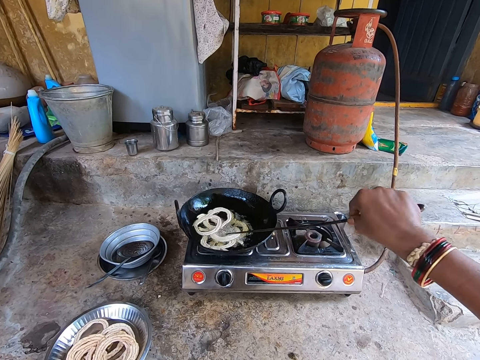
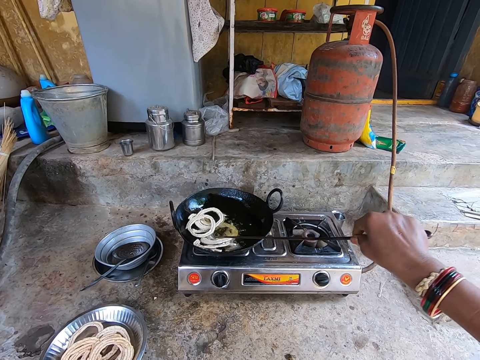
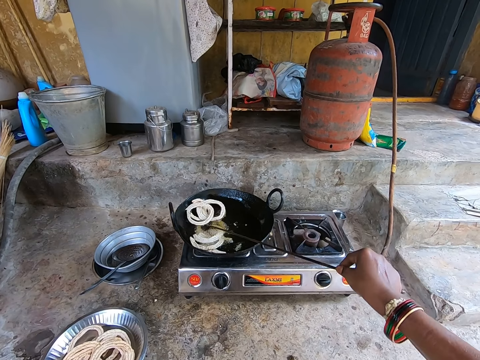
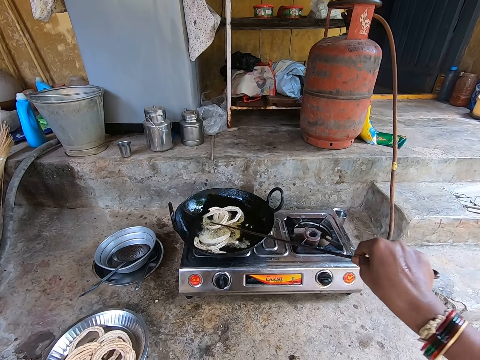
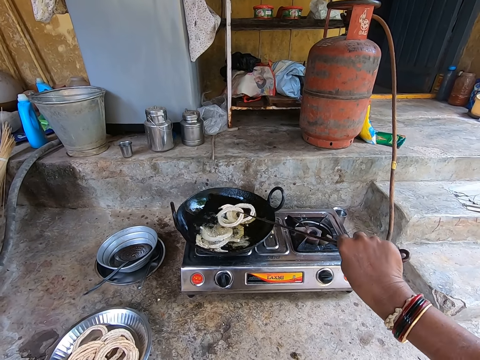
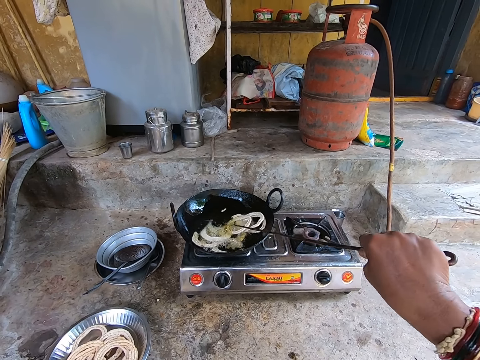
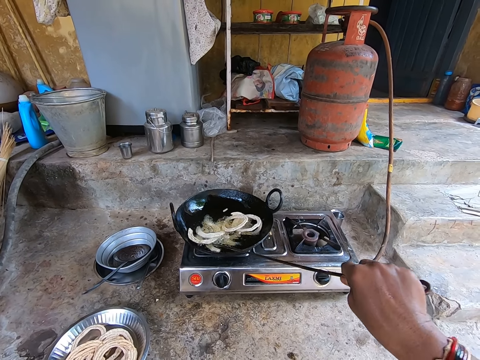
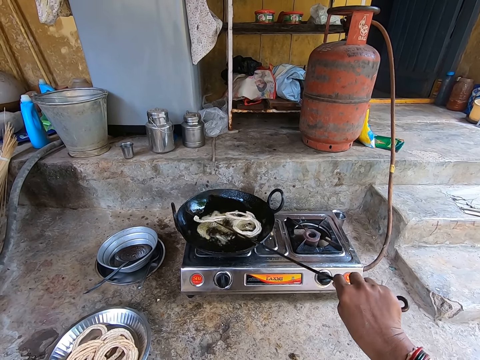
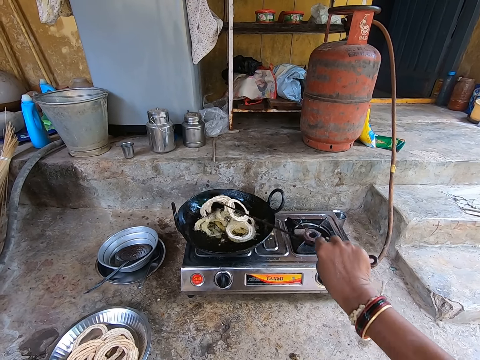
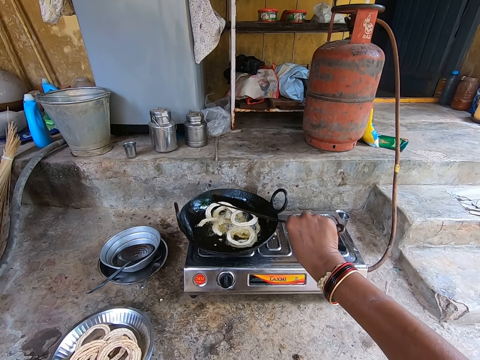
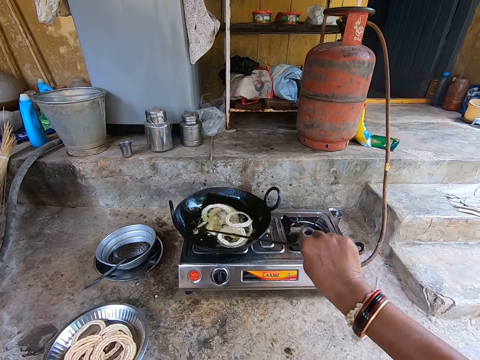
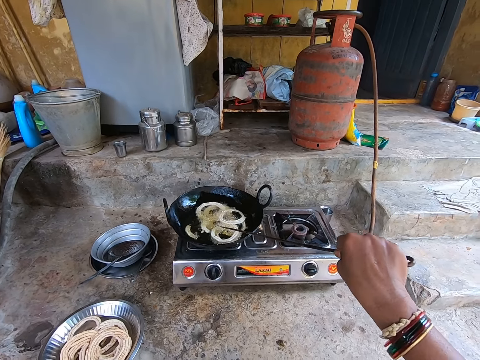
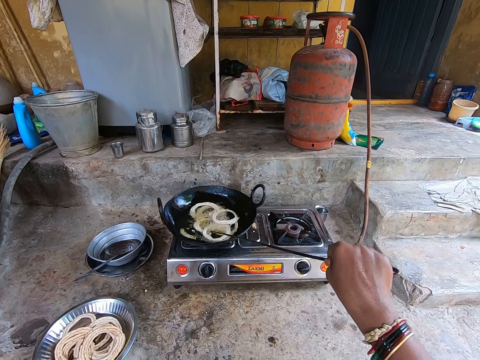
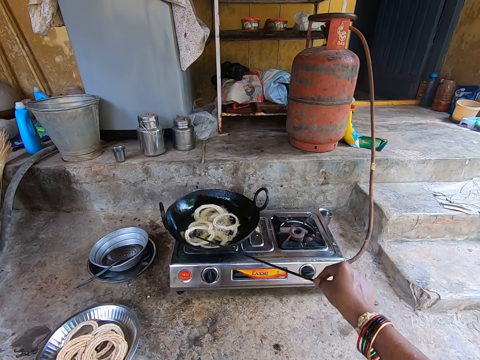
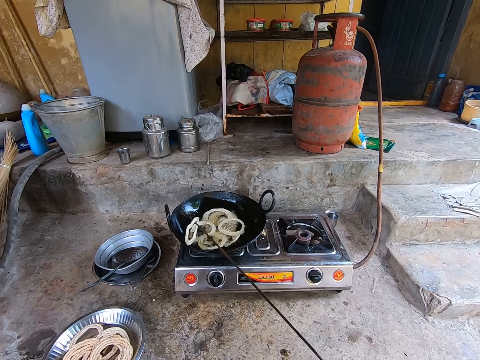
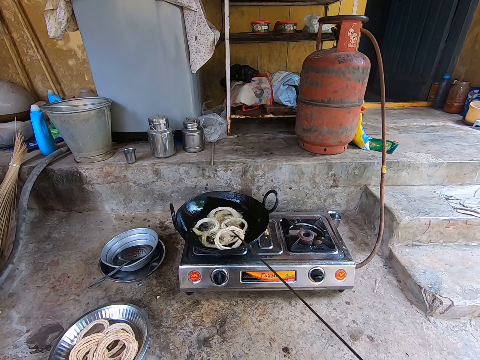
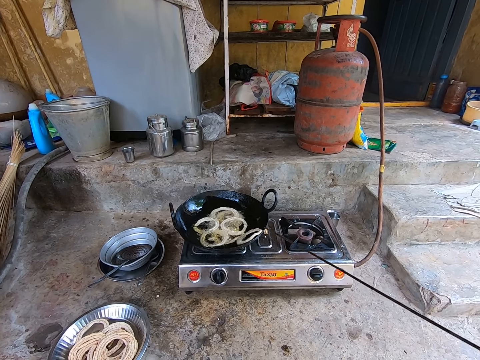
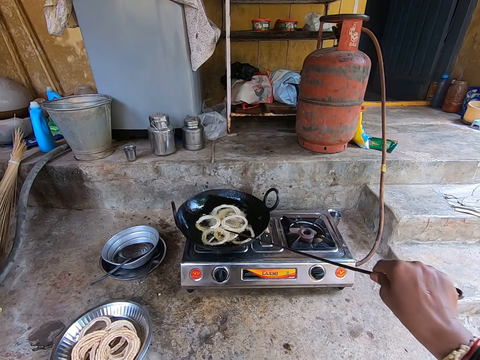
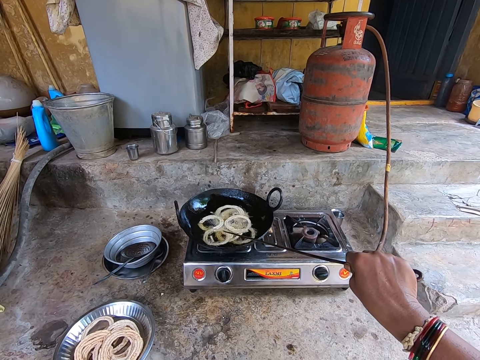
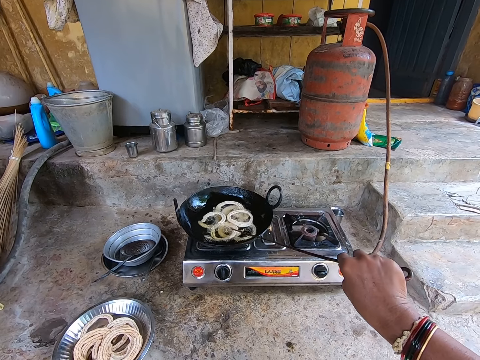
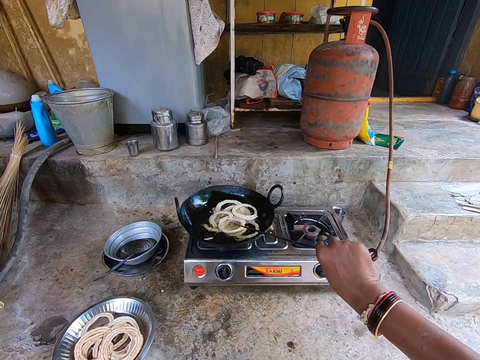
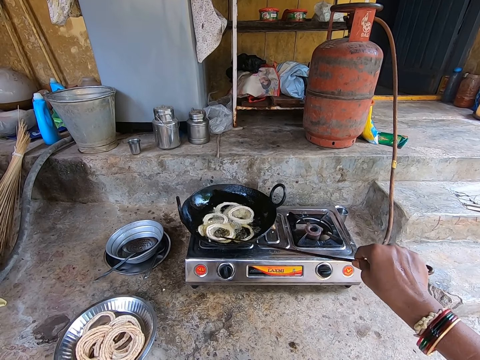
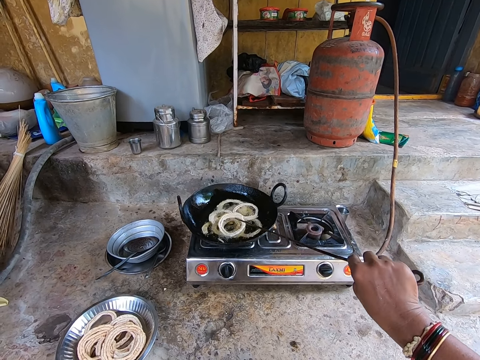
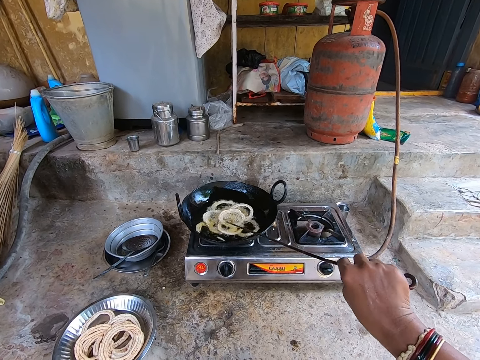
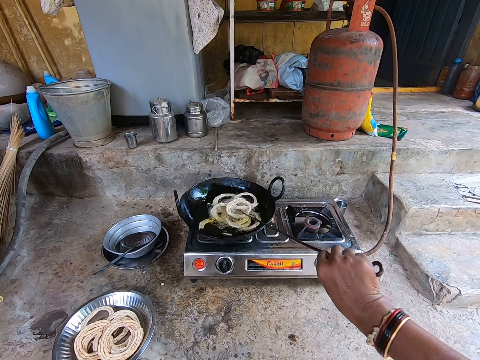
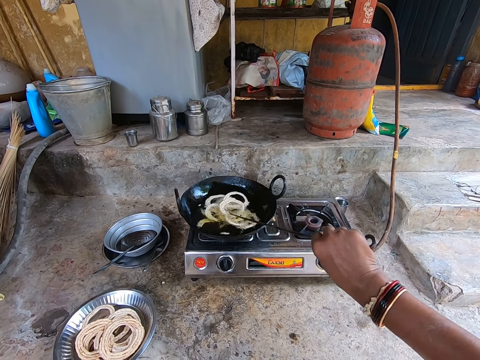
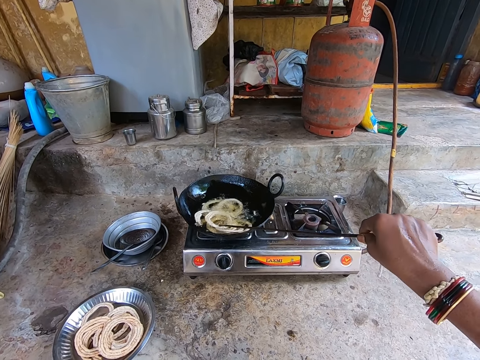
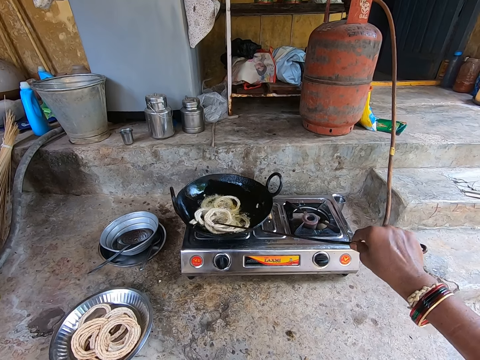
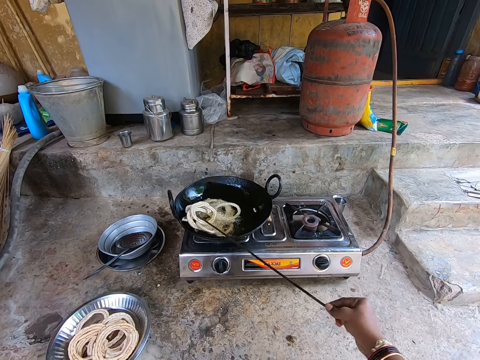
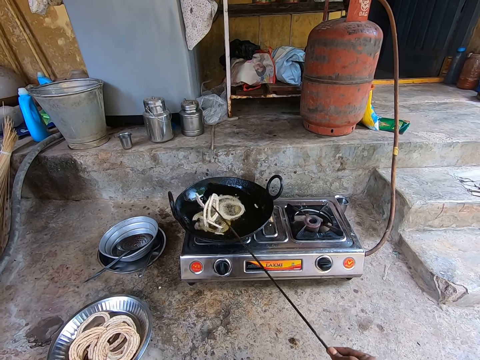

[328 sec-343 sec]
The camera wearer mixes something in the fire. They touch something.

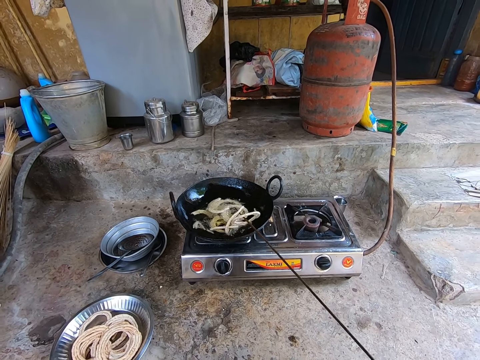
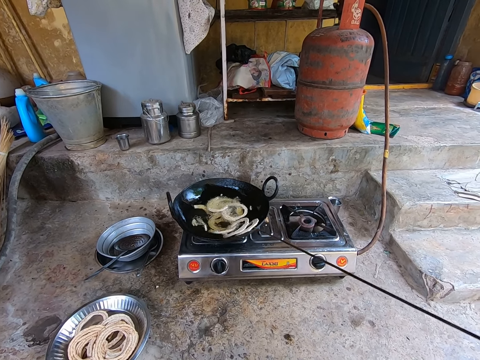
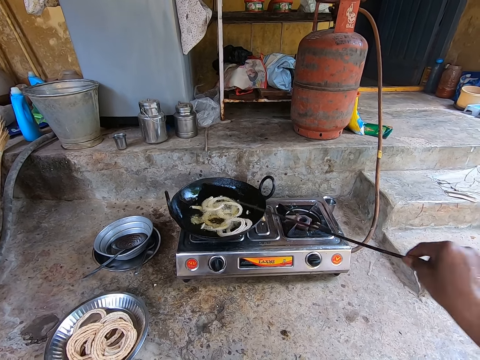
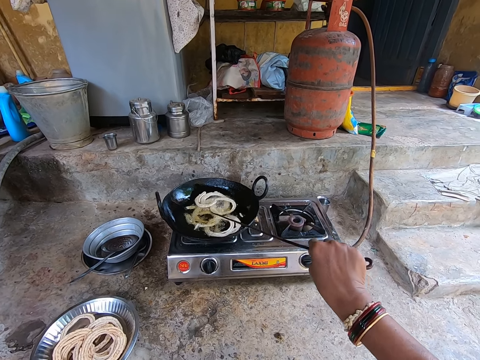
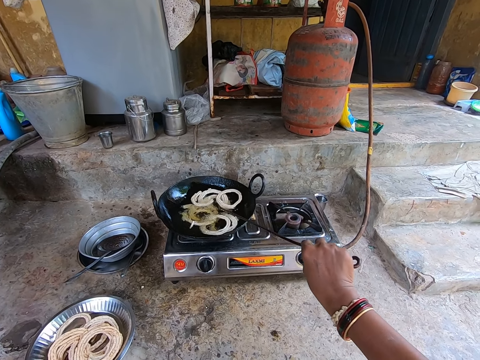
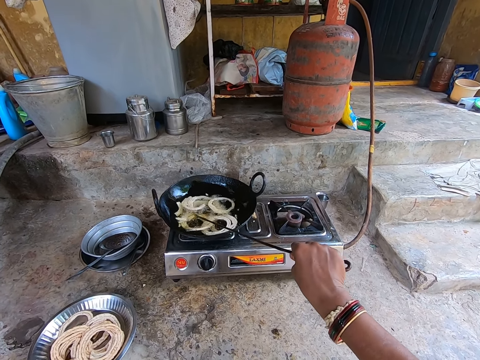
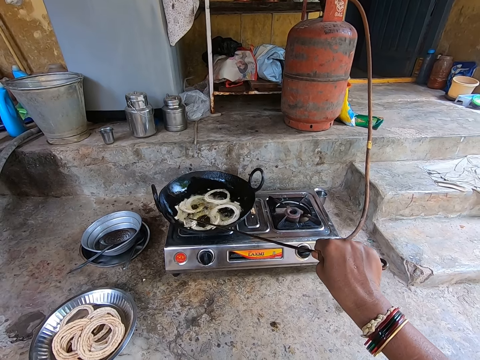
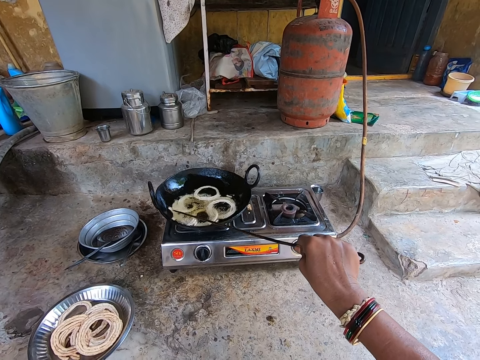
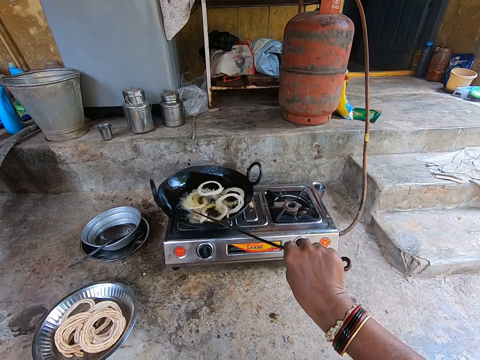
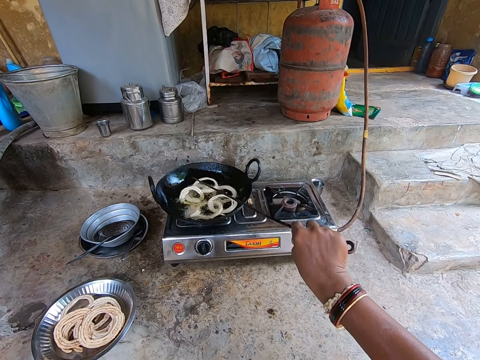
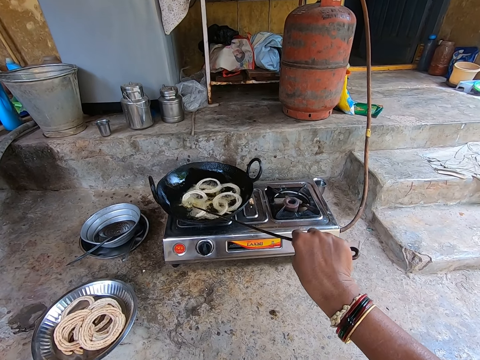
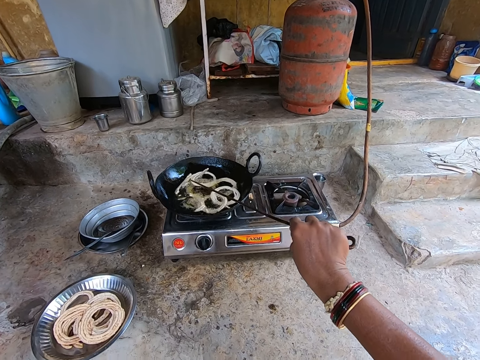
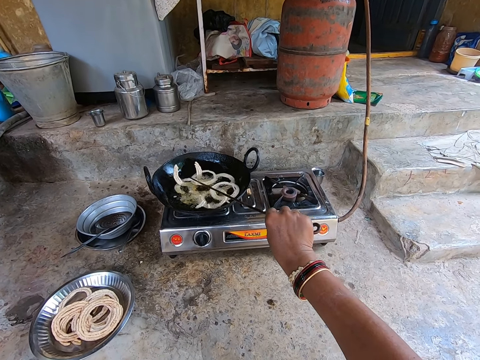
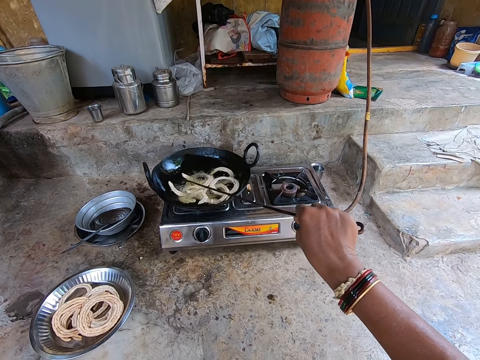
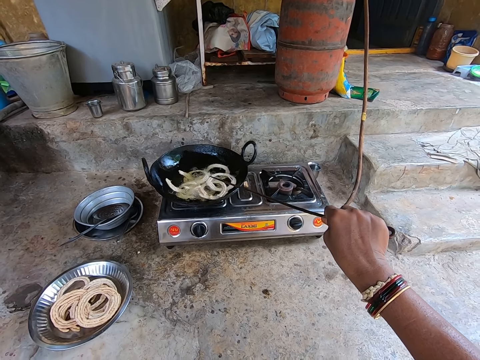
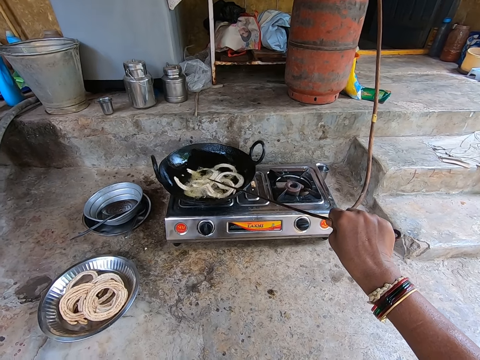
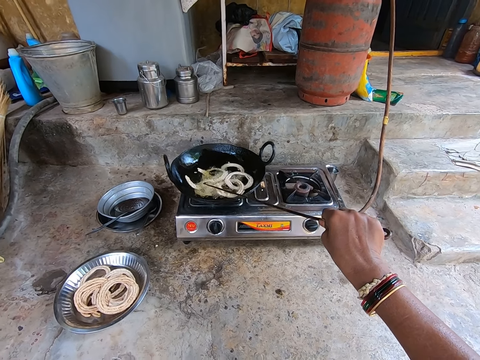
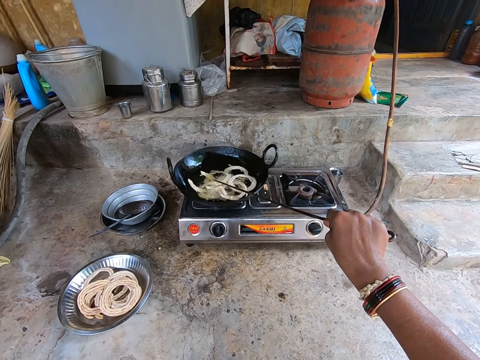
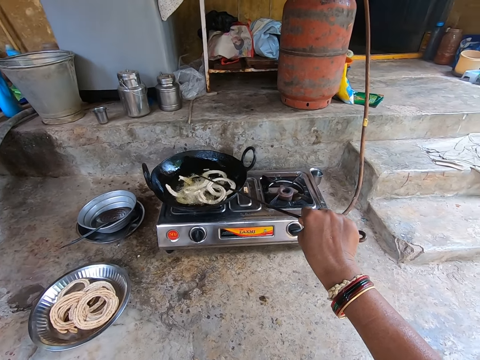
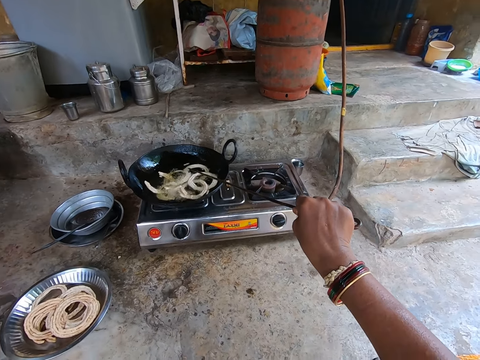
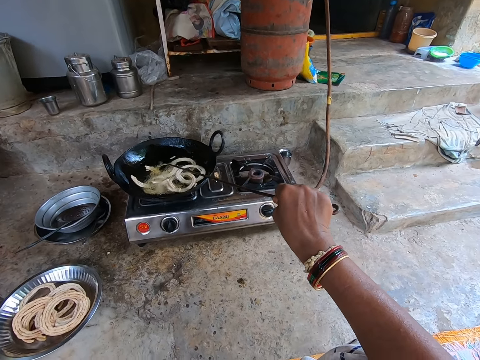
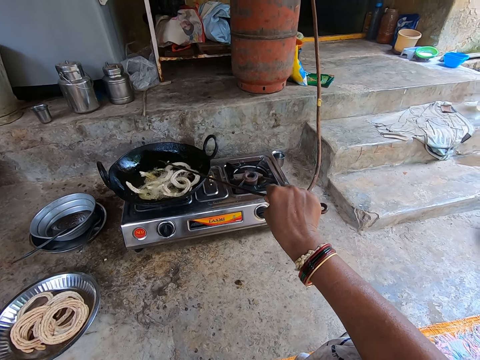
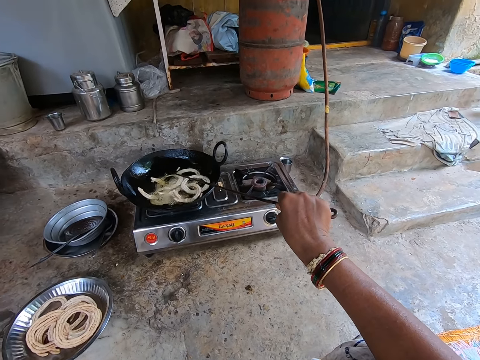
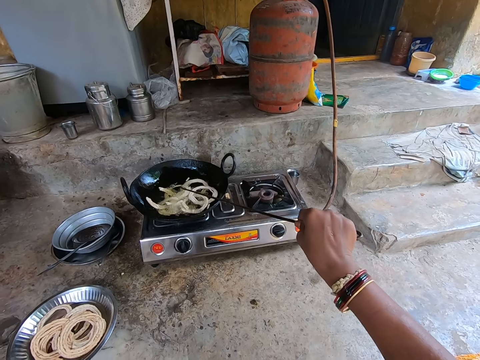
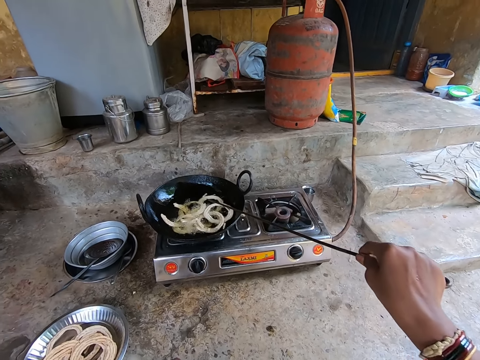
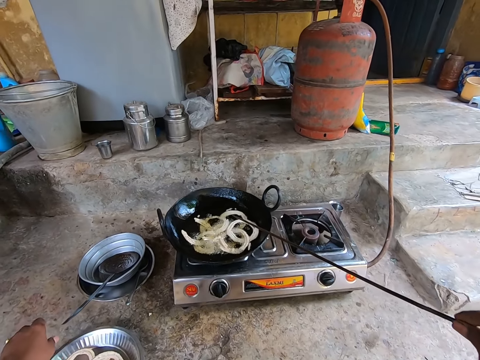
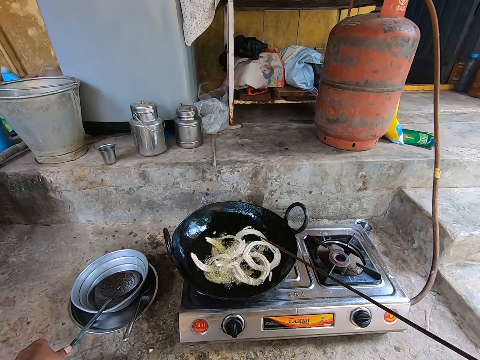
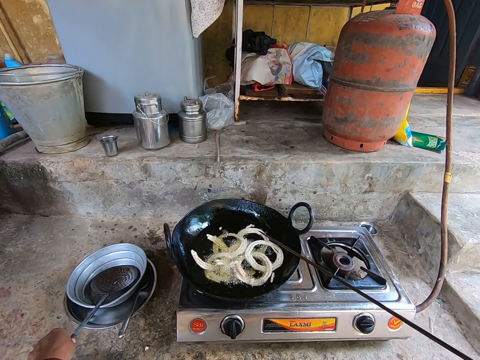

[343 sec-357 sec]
The camera wearer mixes something in the fire.
